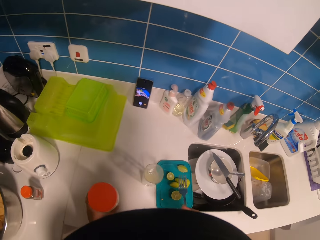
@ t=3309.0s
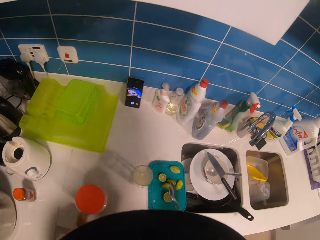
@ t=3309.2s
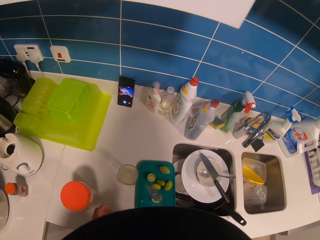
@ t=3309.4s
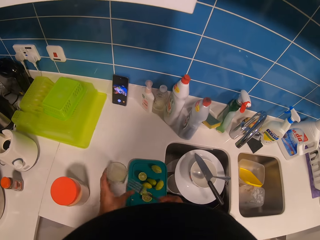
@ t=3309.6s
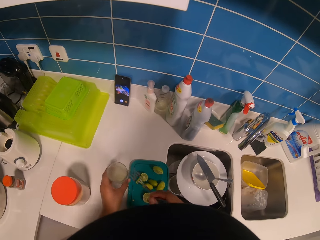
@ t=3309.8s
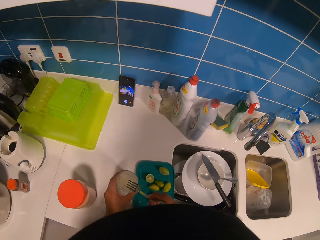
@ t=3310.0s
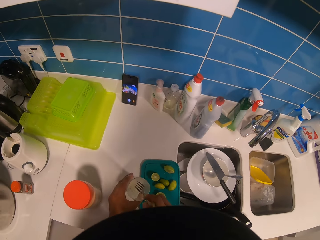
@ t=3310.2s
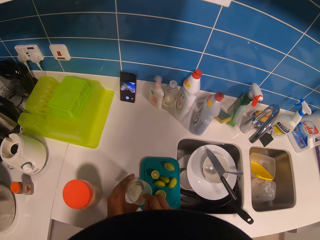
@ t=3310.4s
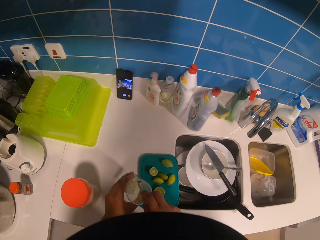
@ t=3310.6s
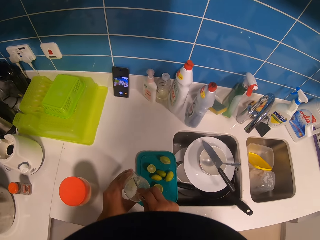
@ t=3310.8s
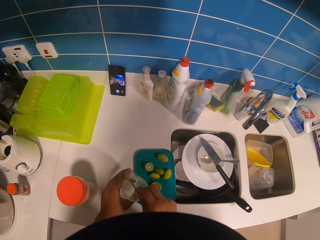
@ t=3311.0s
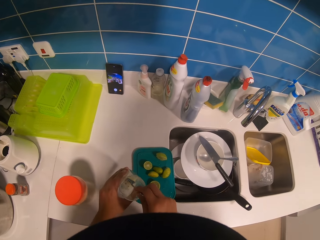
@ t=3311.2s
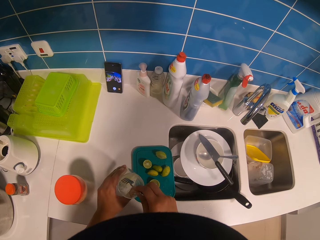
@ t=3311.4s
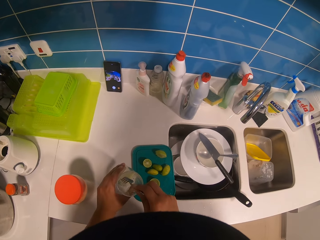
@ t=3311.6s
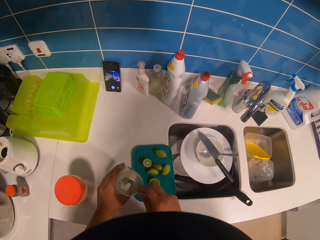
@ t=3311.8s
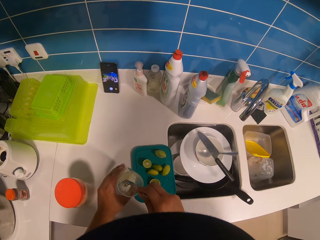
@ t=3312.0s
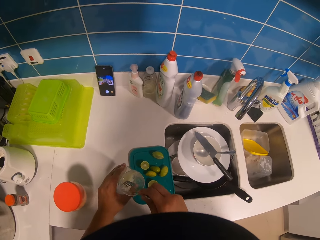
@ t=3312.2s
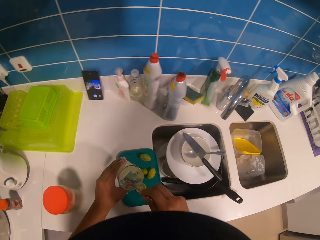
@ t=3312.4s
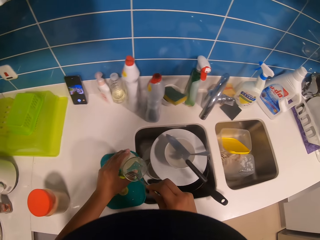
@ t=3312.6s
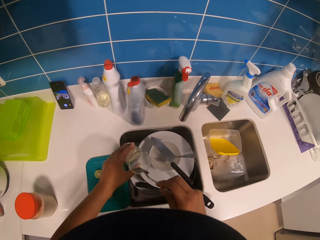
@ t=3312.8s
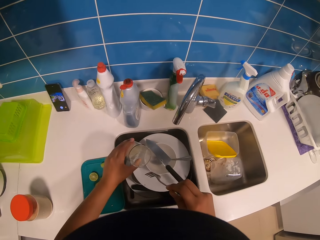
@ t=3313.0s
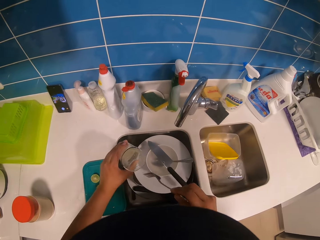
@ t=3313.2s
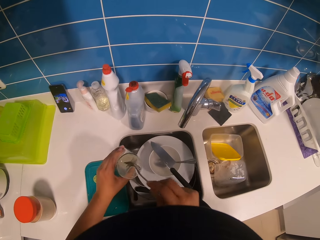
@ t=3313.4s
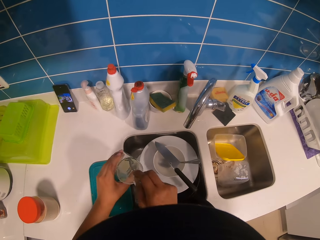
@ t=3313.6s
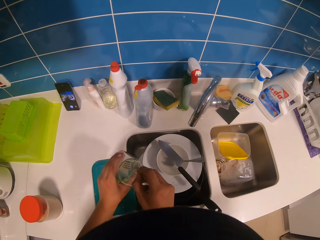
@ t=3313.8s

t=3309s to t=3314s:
The camera wearer places the container of sugar on a countertop. They hold the glass with the left hand. They pick up the glass of lemon juice from the countertop. They put a fork in the glass of lemon. They remove the seed from the glass using the fork. They move to the sink. They drop a seed in the sink.

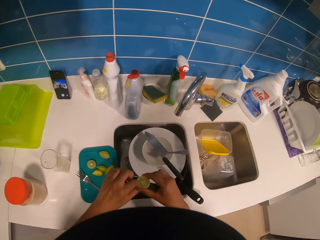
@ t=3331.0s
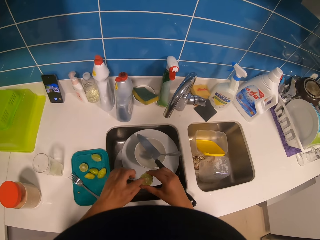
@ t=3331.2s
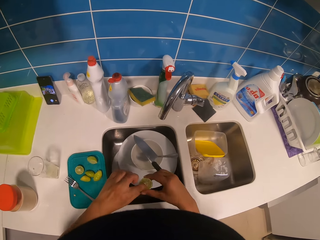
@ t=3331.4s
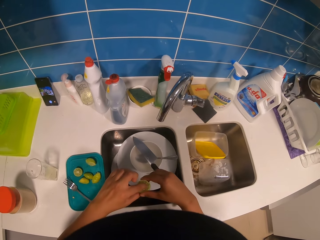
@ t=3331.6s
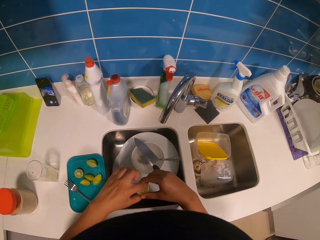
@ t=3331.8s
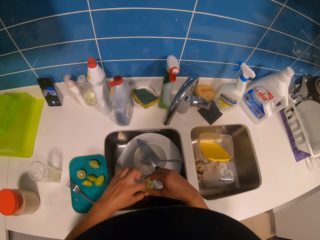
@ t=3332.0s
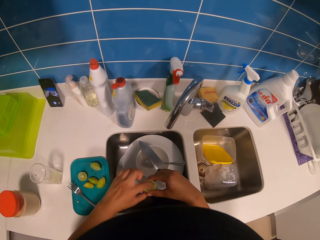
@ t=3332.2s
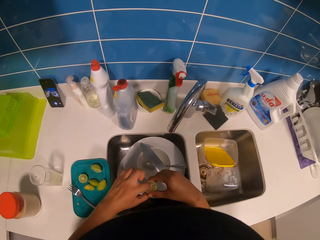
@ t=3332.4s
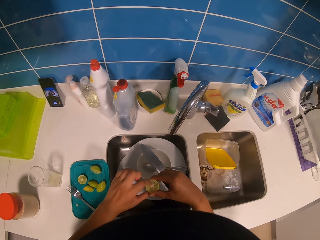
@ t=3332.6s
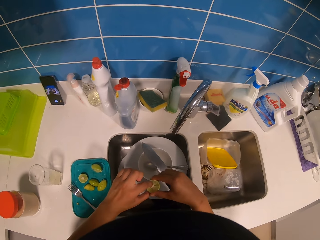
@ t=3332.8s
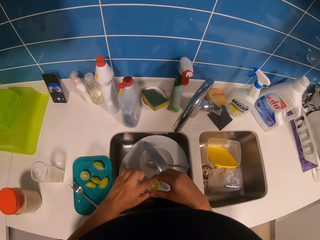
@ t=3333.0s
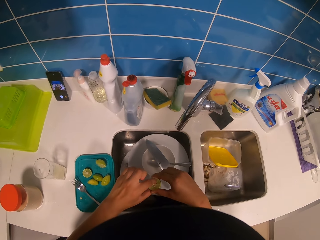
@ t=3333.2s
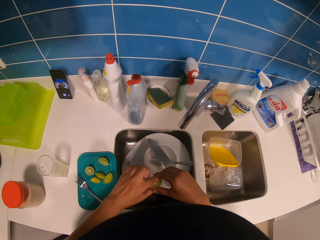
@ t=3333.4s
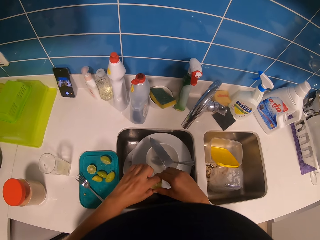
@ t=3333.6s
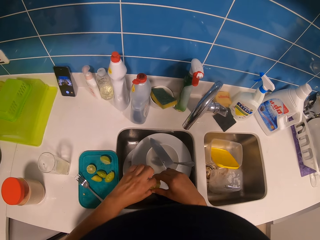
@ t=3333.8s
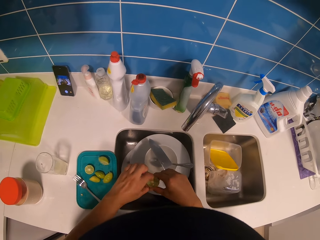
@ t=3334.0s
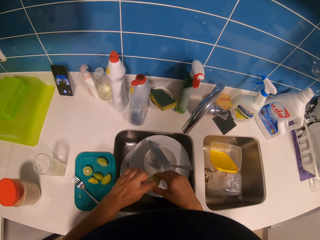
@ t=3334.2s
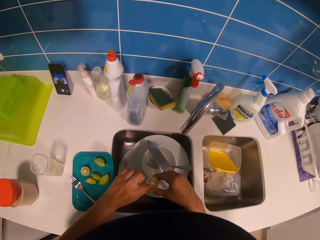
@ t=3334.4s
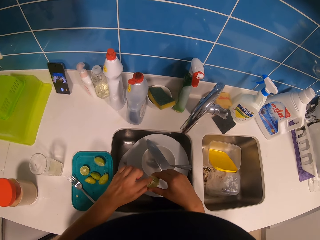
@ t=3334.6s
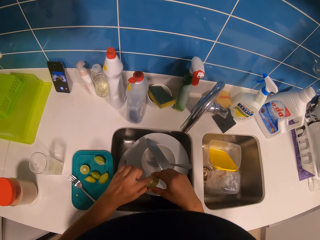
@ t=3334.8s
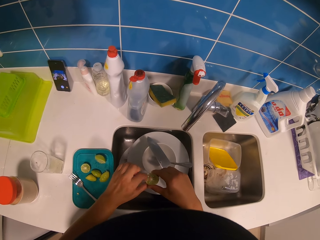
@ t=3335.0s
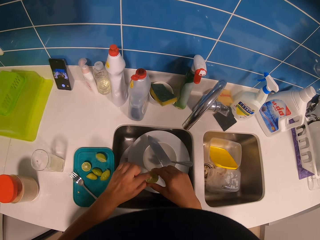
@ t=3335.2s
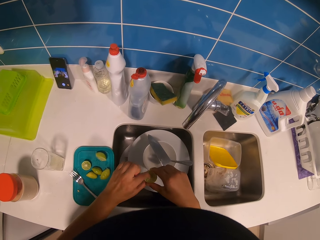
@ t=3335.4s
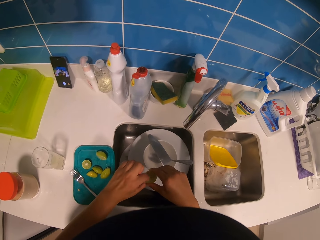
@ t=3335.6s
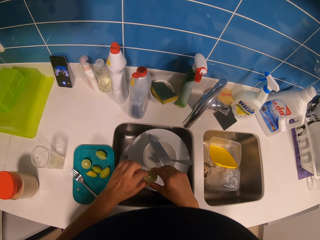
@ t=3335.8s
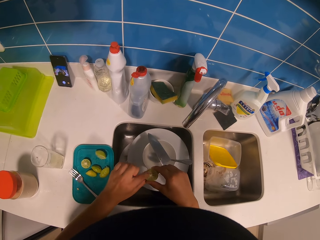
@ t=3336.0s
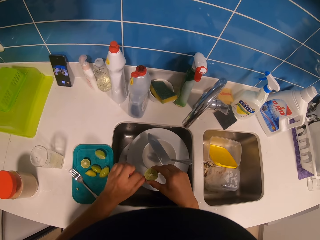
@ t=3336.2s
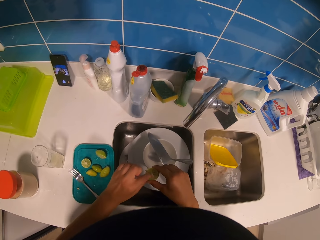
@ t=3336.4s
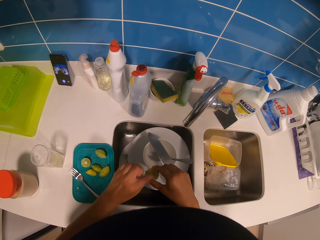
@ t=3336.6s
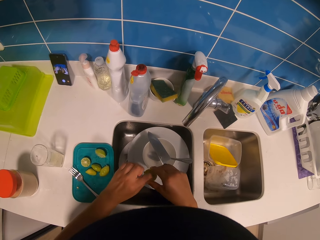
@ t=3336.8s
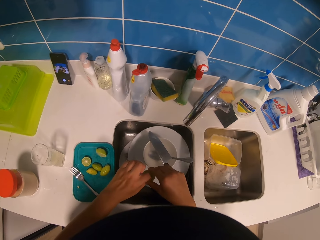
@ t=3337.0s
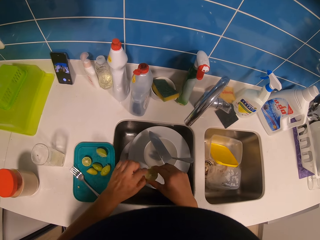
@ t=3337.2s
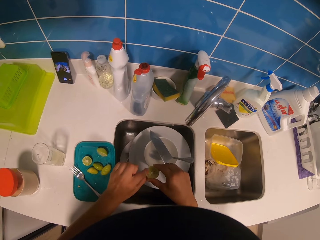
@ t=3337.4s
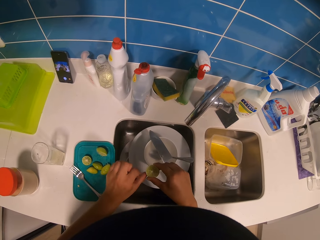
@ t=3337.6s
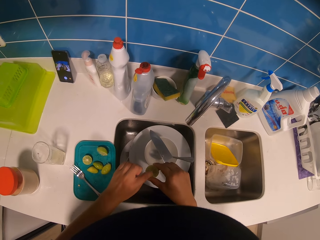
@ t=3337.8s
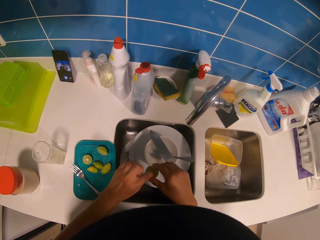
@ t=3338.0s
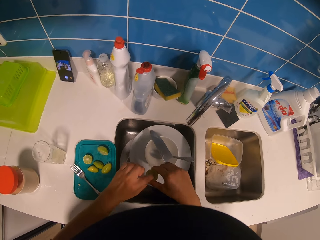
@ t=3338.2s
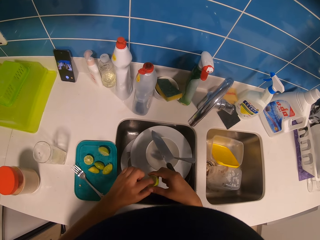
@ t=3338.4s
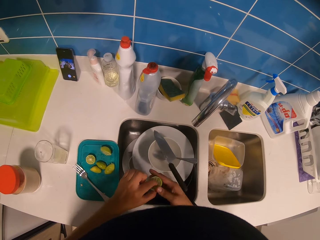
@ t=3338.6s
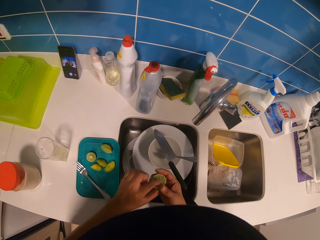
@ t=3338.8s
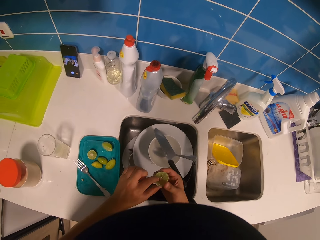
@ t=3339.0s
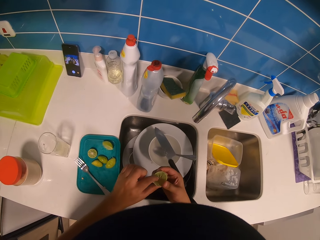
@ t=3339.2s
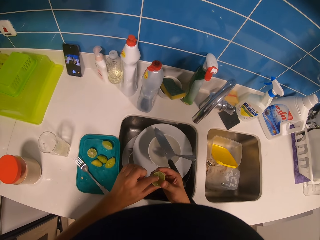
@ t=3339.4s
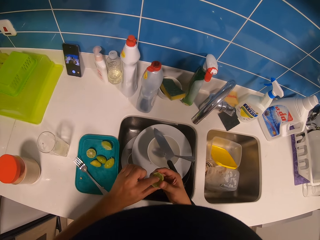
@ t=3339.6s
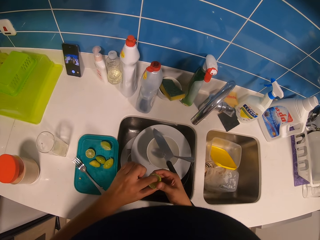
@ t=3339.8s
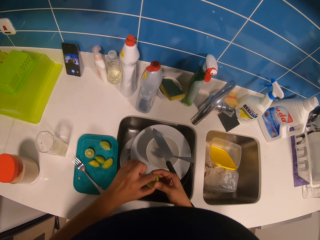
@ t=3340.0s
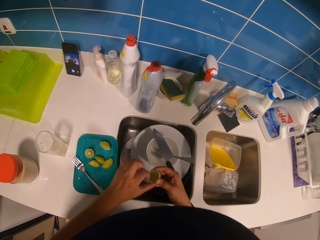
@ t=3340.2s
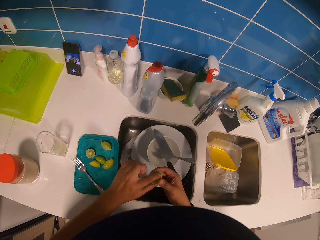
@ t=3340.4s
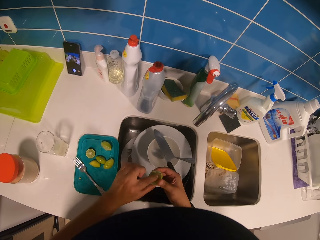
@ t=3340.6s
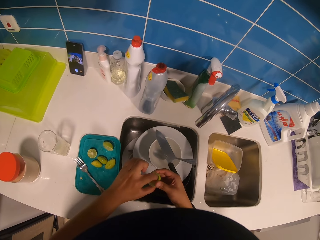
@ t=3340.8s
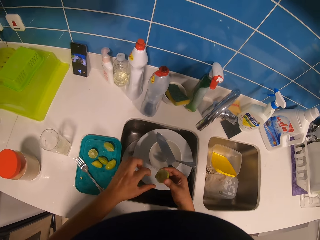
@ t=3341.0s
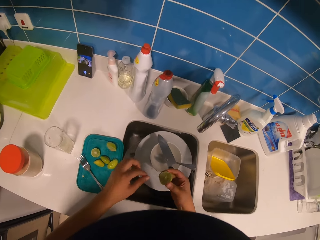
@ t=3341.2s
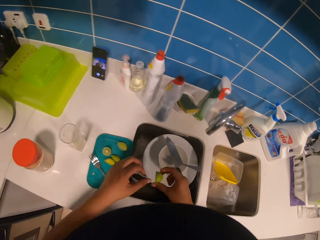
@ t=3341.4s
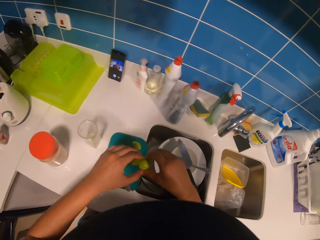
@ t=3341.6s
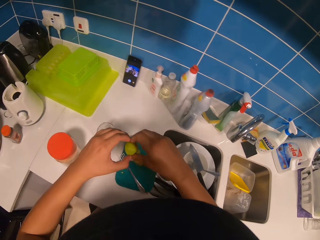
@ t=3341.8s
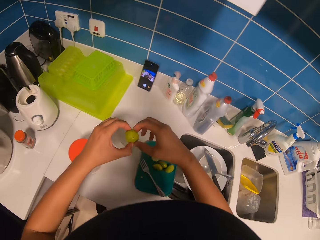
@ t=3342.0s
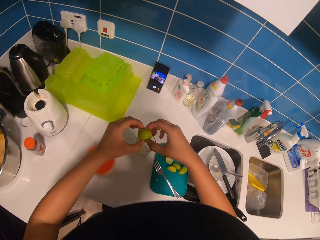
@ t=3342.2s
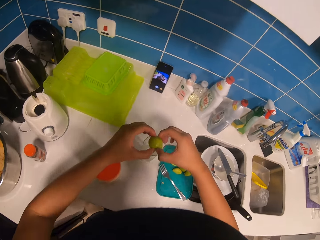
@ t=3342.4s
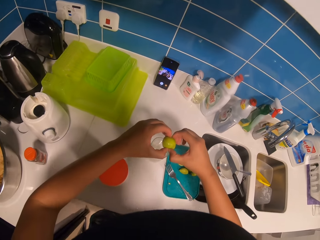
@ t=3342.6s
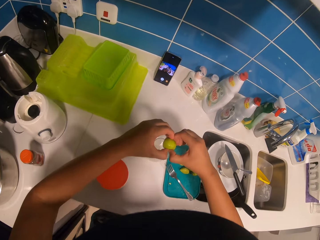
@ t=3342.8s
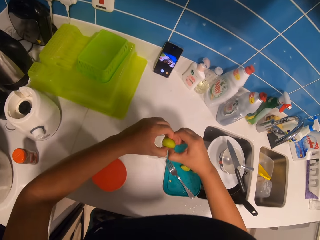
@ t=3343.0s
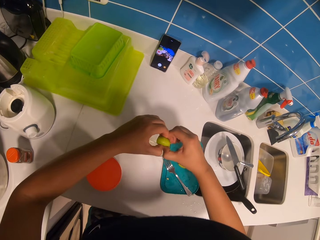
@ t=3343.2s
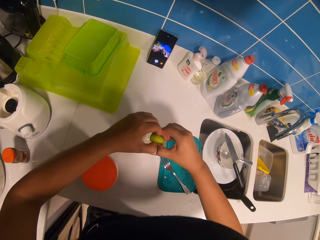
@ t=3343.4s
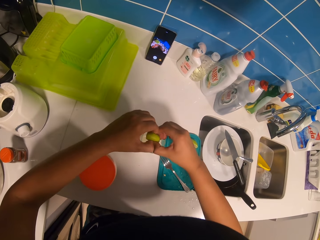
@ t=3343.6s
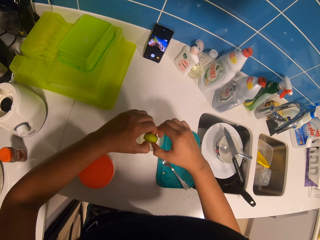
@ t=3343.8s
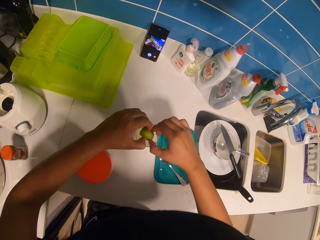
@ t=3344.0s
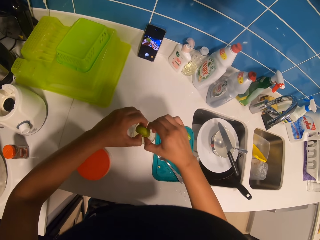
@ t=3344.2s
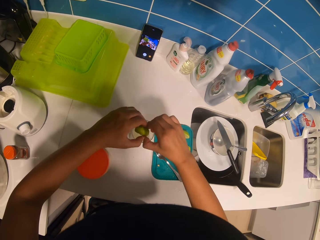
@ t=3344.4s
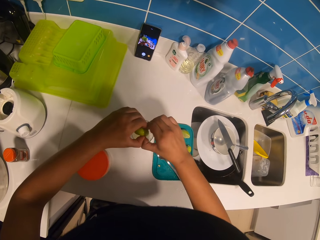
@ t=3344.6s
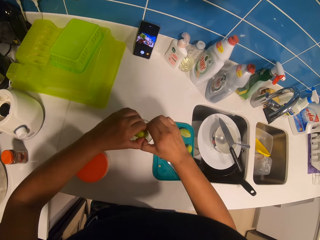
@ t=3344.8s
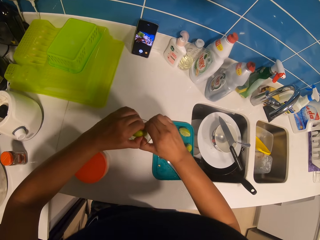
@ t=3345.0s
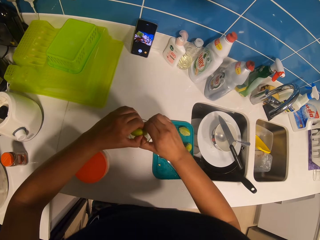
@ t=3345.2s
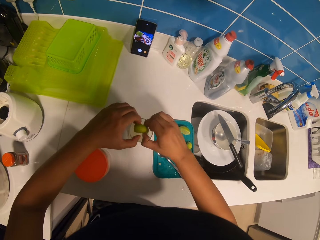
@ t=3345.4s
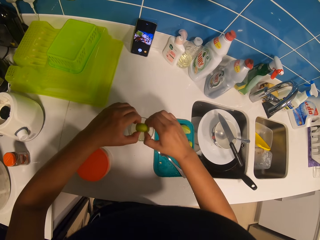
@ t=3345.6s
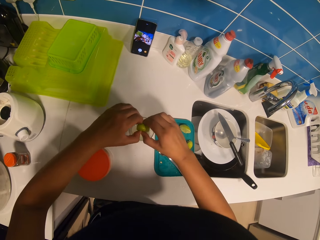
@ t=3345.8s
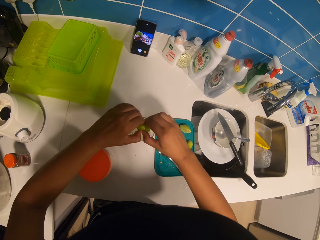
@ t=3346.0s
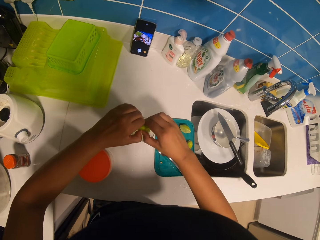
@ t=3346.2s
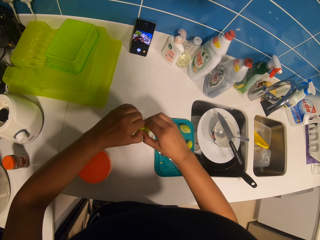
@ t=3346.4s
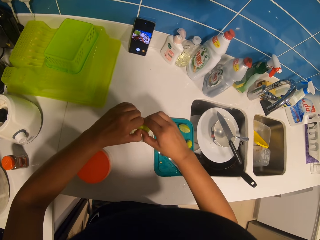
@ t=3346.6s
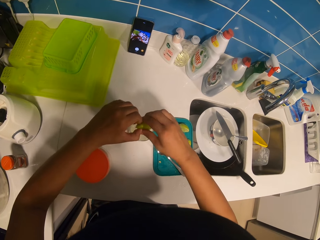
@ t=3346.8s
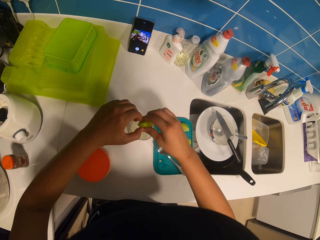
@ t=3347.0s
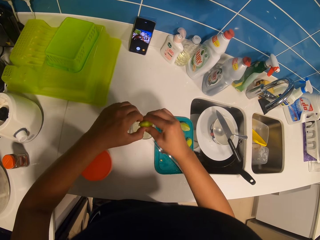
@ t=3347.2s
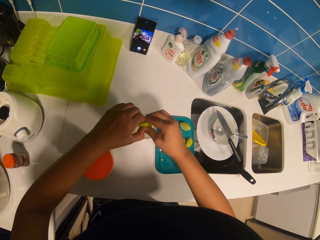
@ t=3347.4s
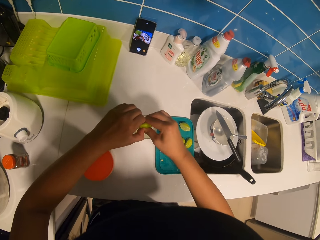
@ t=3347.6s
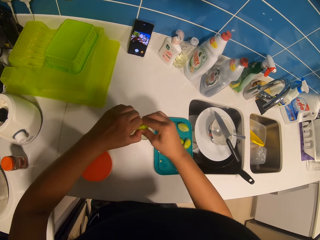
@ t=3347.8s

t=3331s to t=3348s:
The camera wearer moves to the sink. She removes seeds from the lemon piece with her left hand. She turns to the glass of lemon juice. She squeezes the sliced lemon with both hands.
